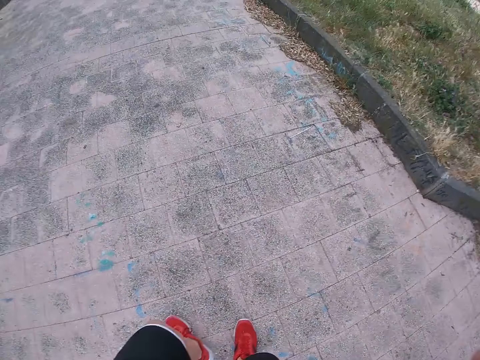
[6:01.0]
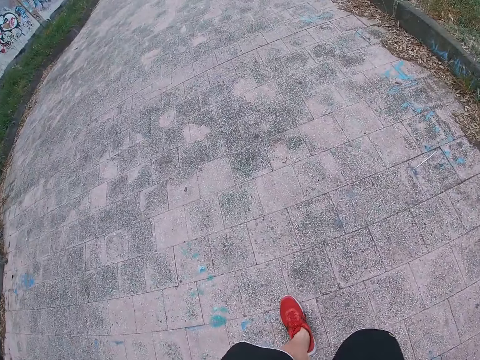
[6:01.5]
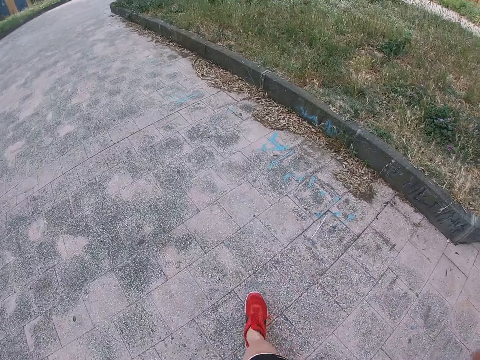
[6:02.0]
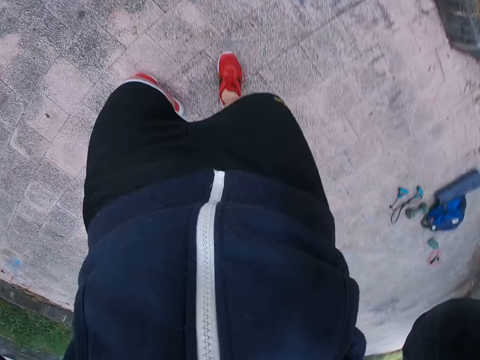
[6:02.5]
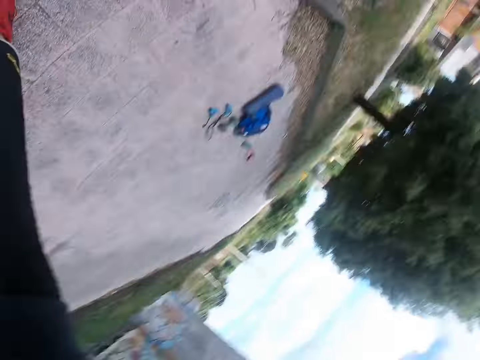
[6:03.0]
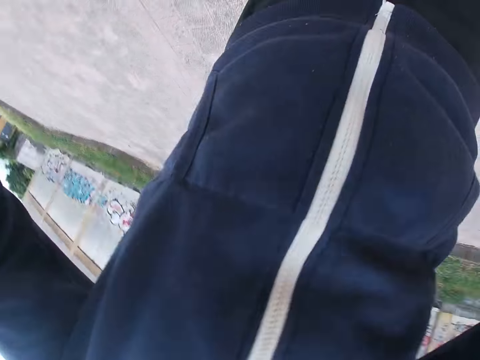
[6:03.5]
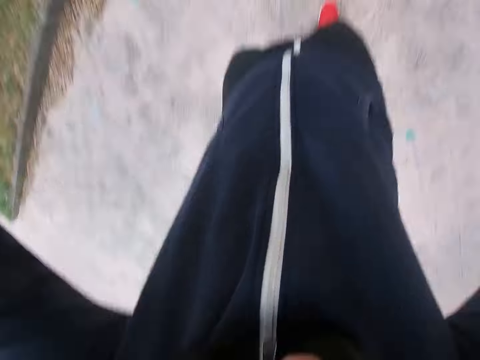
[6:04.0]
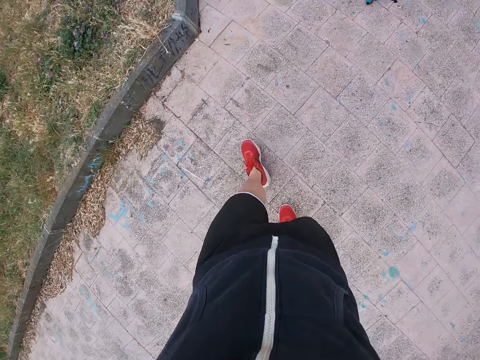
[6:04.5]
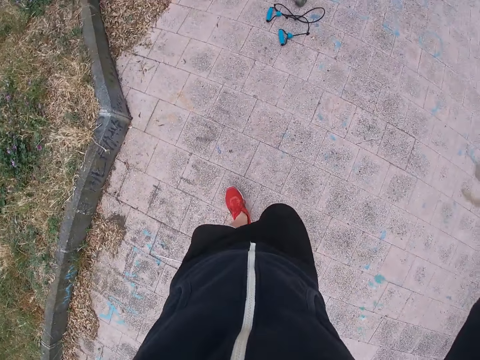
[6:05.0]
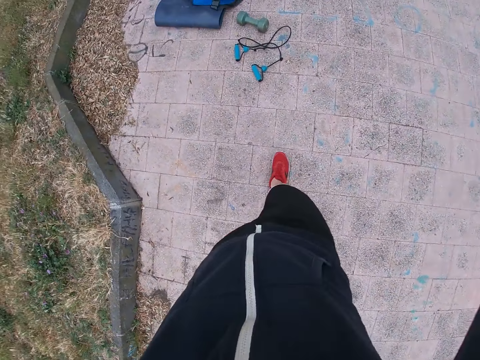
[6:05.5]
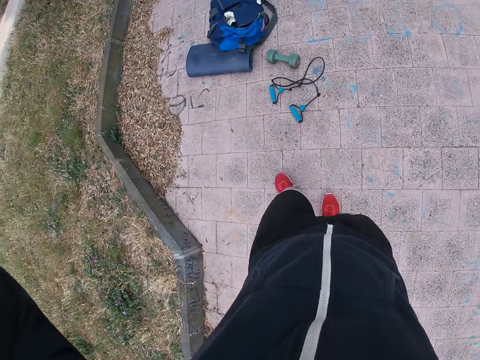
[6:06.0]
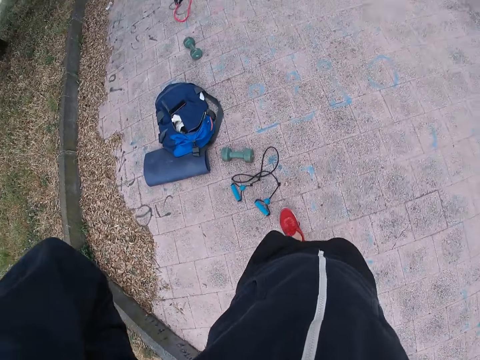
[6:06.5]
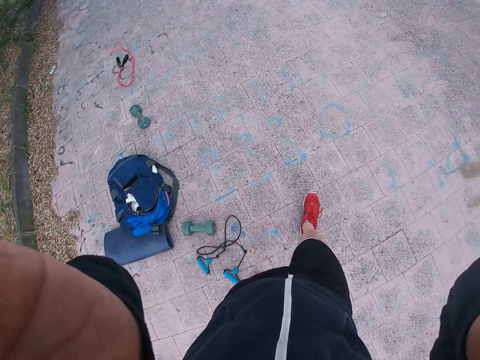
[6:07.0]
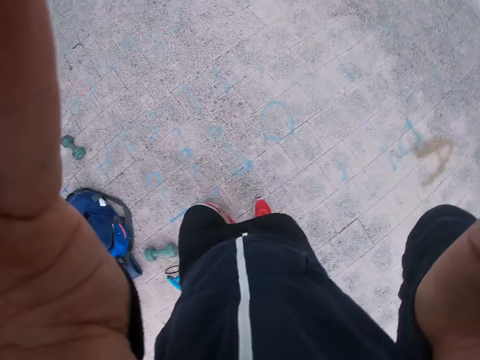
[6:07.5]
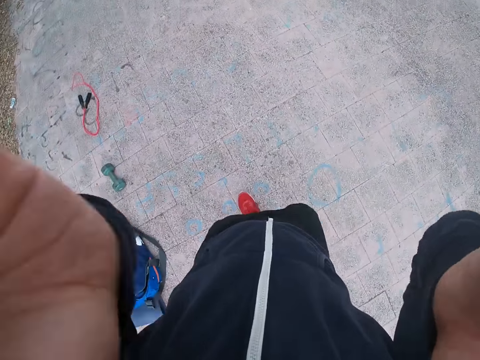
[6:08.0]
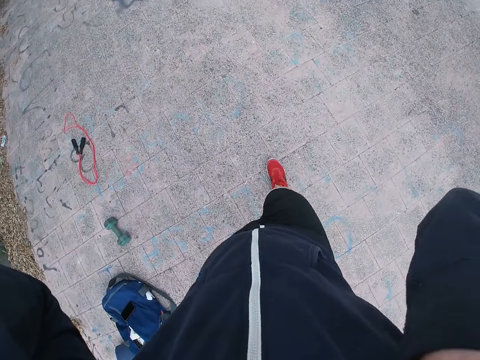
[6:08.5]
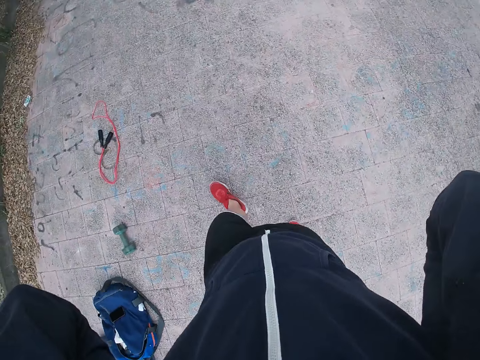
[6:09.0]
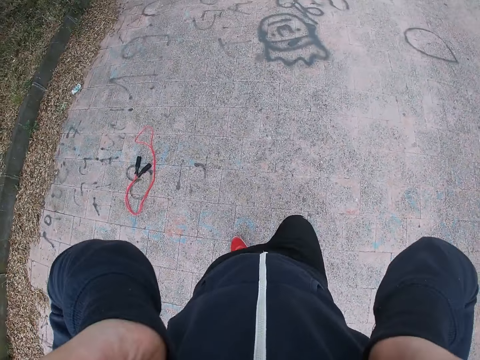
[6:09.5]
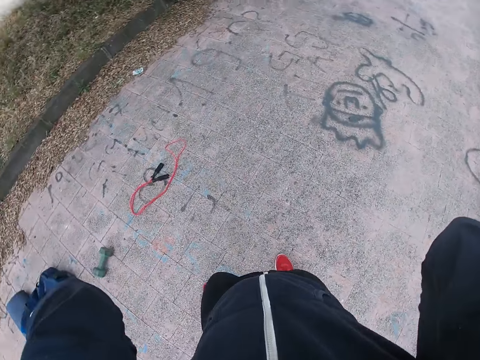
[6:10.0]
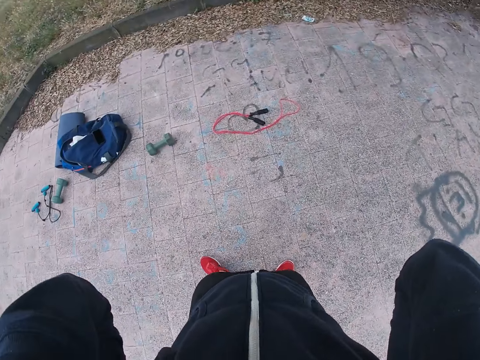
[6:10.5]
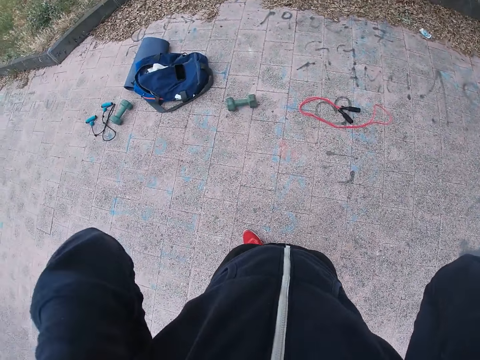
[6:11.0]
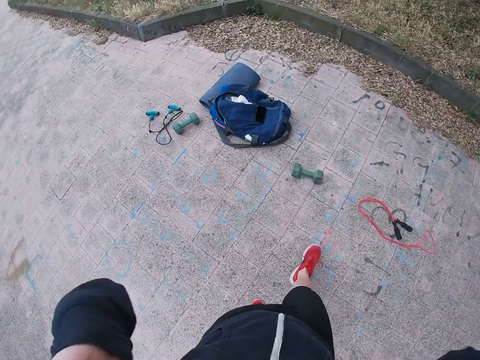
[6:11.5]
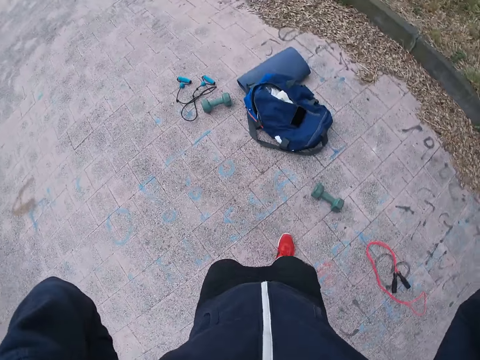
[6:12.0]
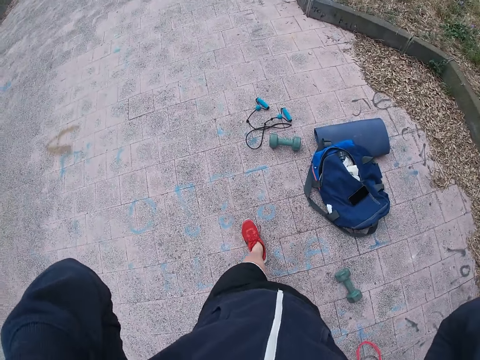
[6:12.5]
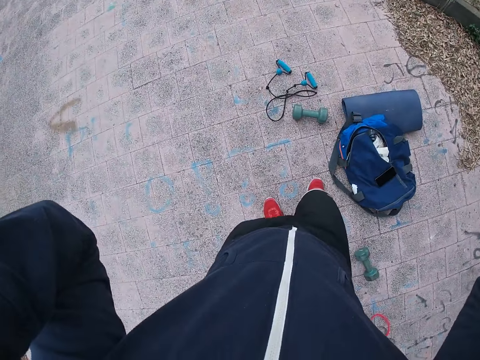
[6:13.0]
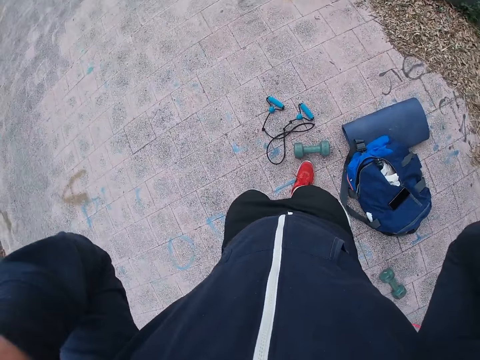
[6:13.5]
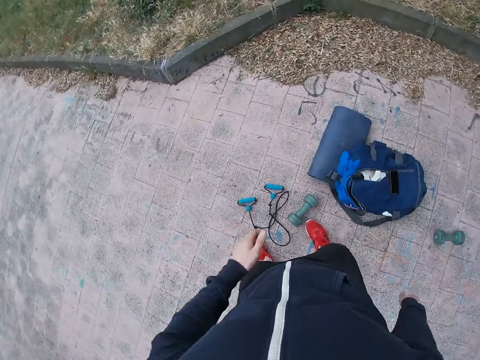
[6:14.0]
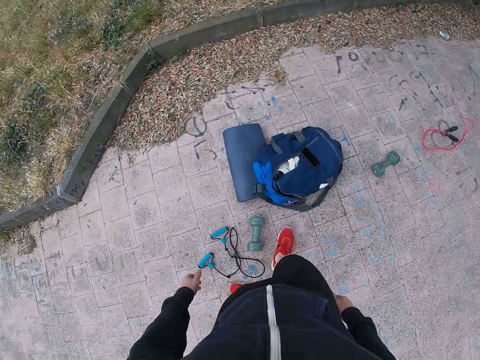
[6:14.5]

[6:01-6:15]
The camera wearer turns back. They walk around. They turn back.

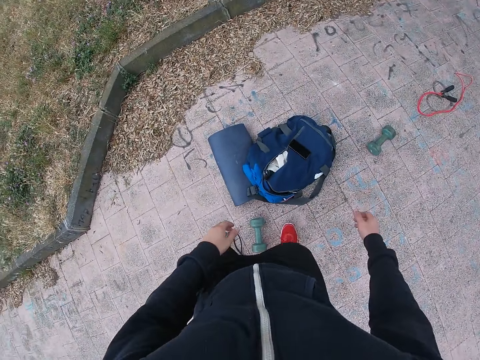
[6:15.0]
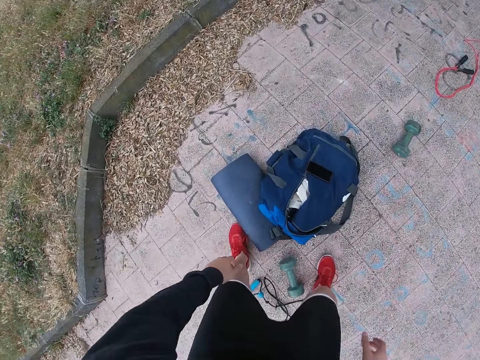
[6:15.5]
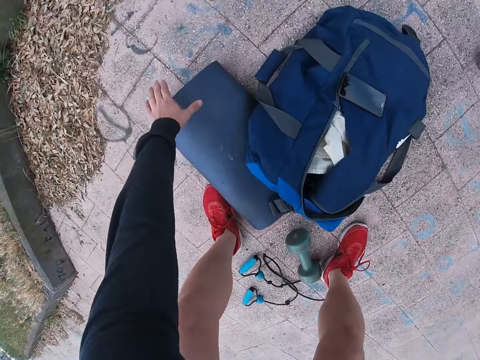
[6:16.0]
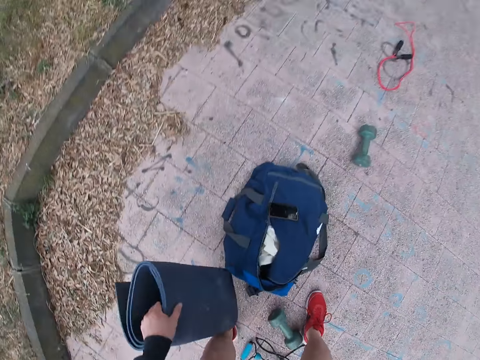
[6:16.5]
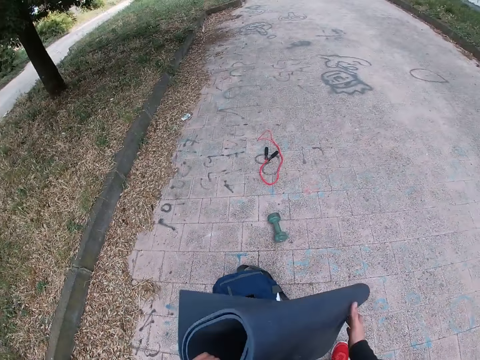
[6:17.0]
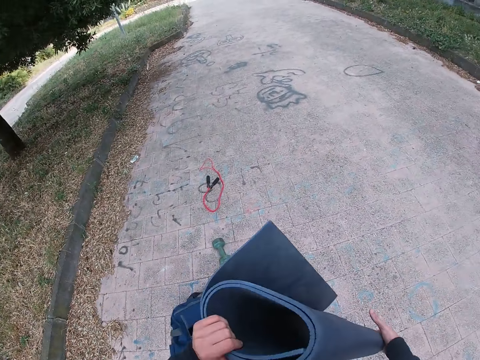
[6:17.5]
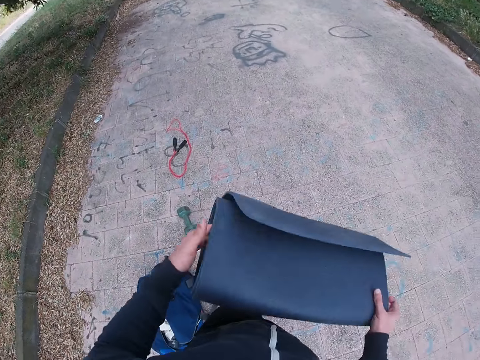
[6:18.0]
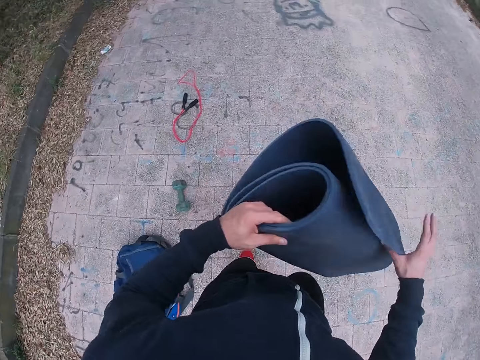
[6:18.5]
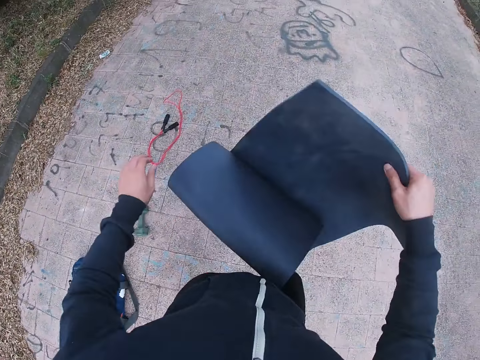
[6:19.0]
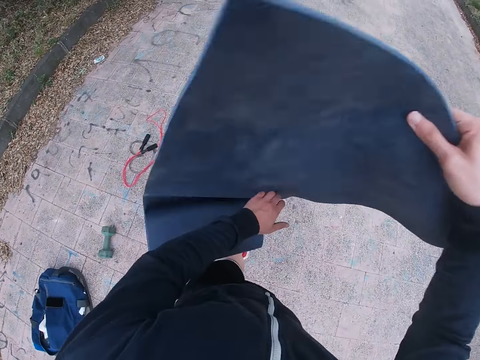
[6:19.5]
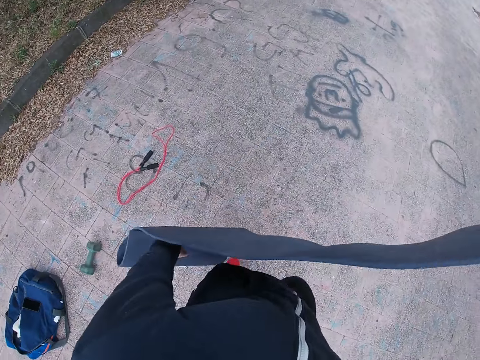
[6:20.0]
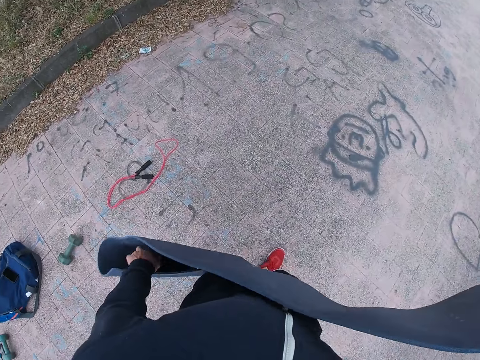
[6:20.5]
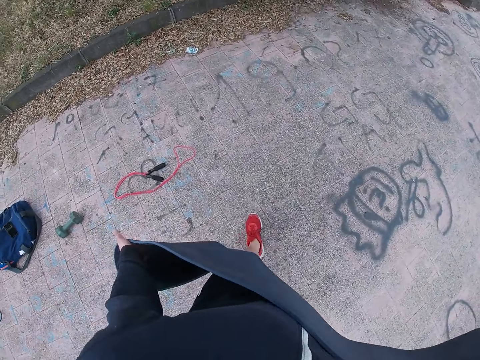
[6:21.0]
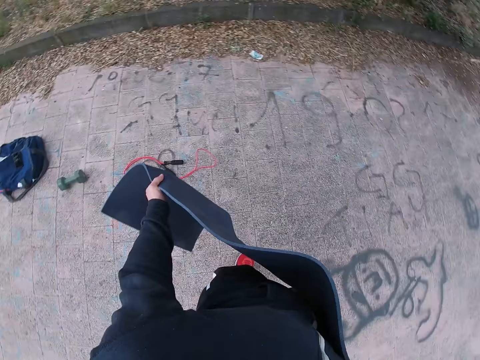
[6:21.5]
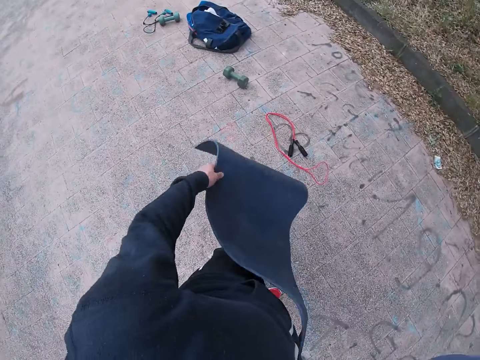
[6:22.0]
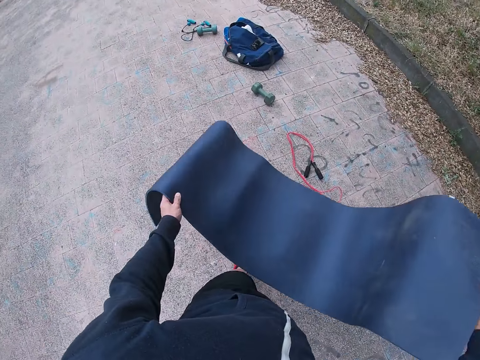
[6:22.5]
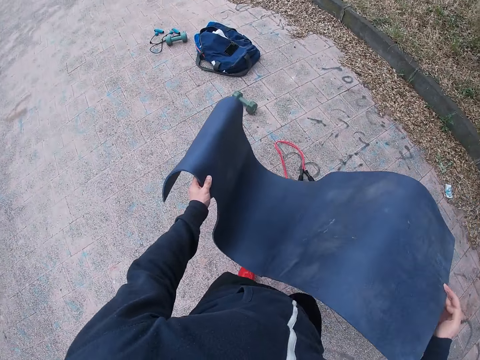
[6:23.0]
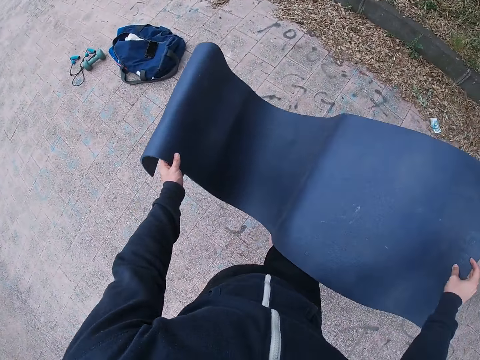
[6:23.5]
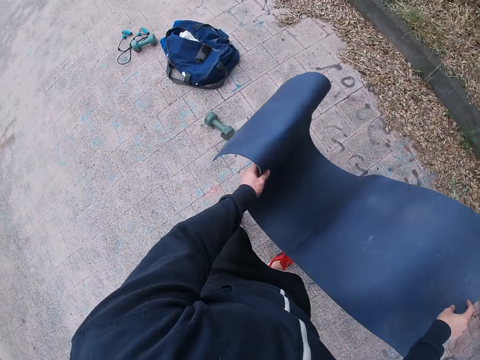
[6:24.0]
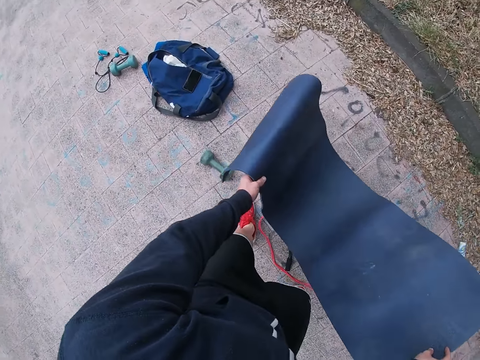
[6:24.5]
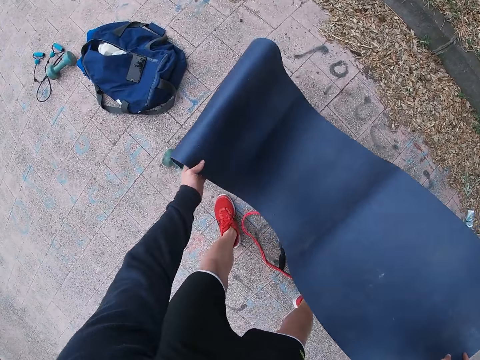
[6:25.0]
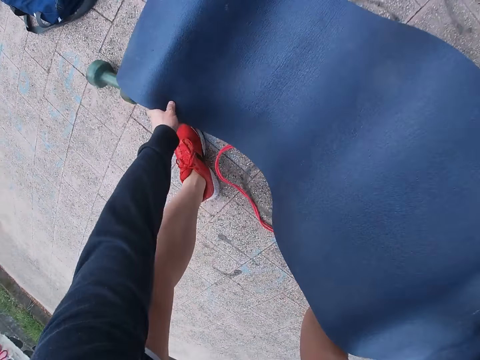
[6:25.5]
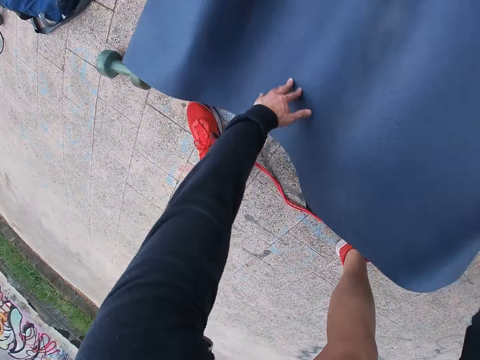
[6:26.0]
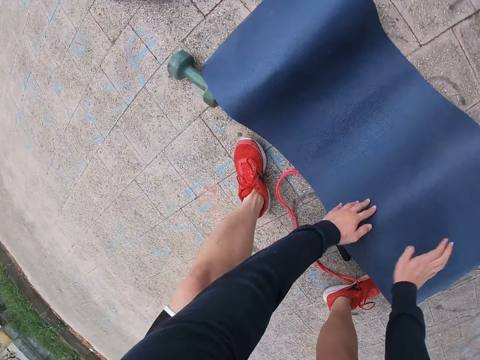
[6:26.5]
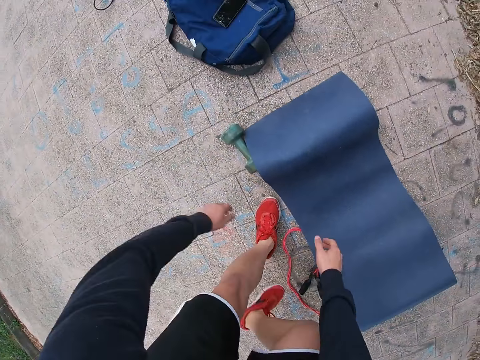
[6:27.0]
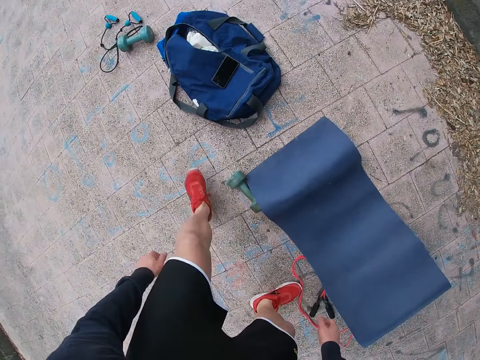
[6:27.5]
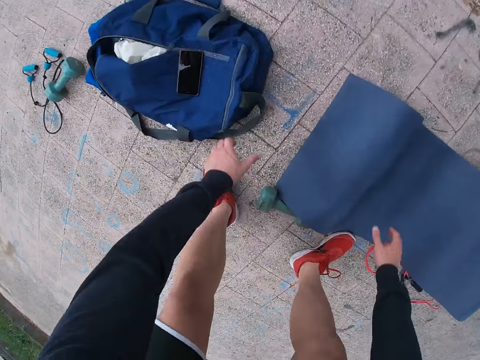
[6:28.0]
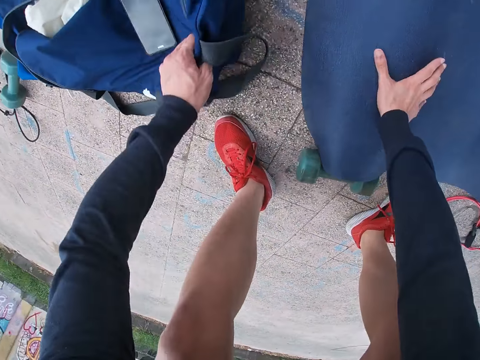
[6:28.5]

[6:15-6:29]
The camera wearer bends. They pick up a mat. They stand. They unfold the mat. They move around. They lay the mat on the floor.
